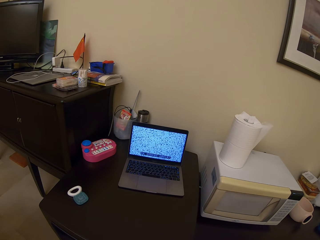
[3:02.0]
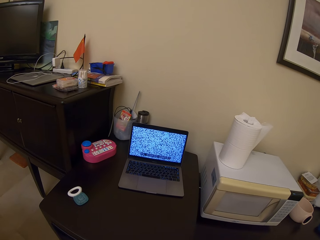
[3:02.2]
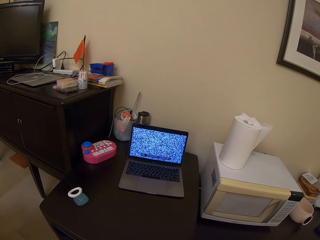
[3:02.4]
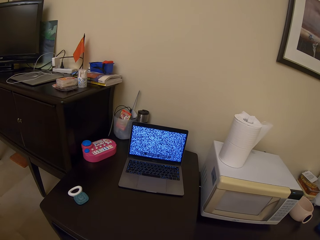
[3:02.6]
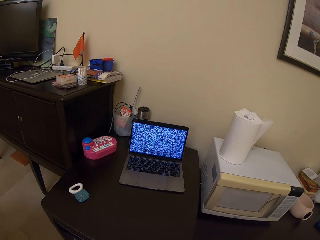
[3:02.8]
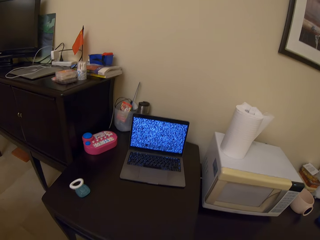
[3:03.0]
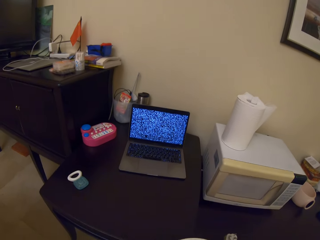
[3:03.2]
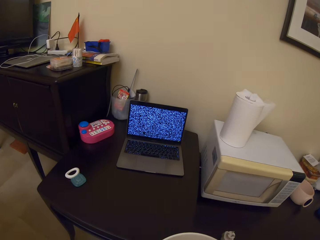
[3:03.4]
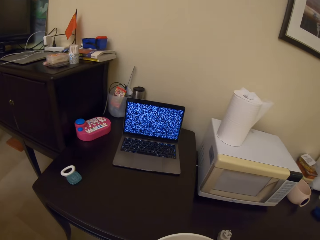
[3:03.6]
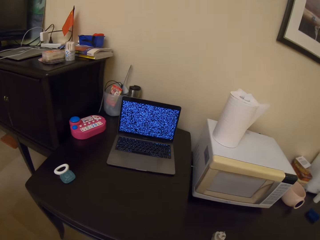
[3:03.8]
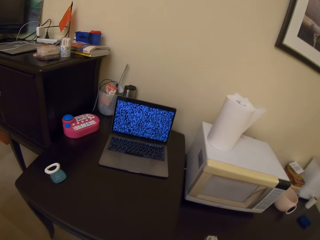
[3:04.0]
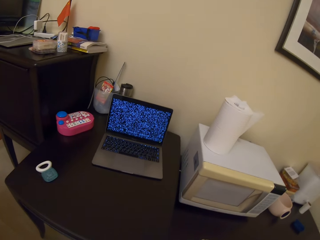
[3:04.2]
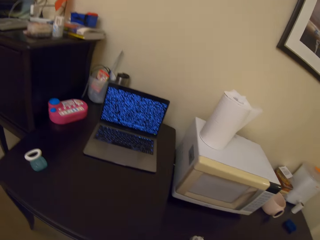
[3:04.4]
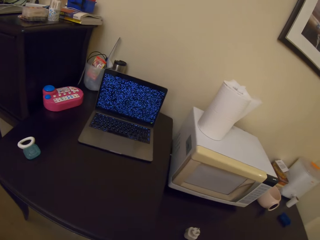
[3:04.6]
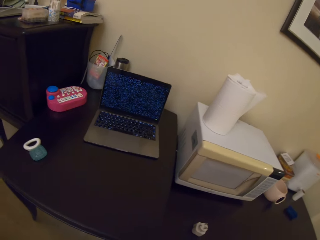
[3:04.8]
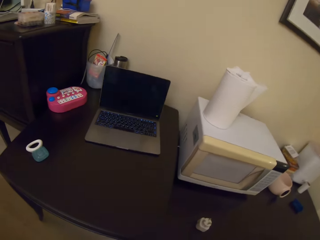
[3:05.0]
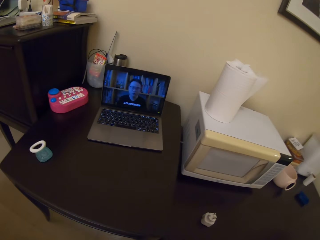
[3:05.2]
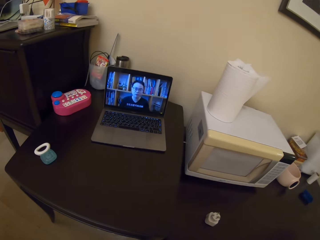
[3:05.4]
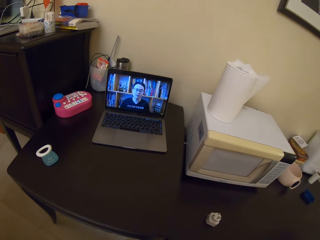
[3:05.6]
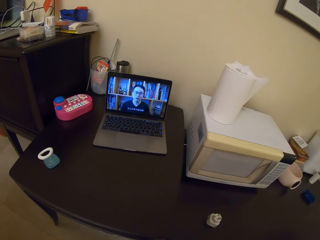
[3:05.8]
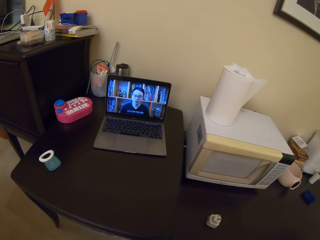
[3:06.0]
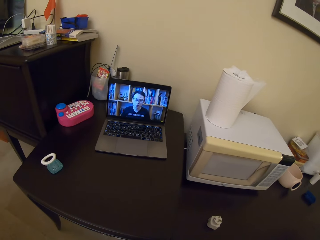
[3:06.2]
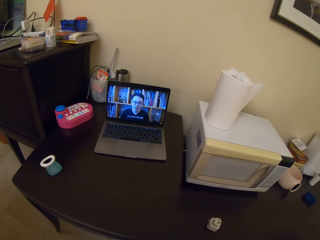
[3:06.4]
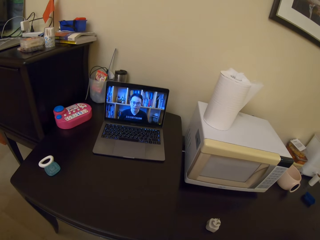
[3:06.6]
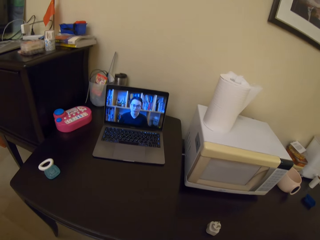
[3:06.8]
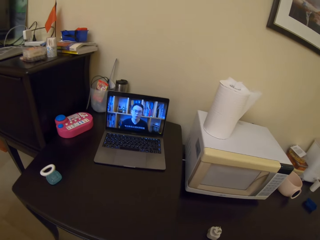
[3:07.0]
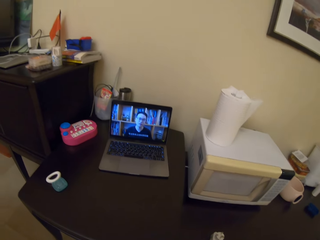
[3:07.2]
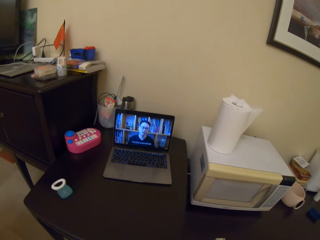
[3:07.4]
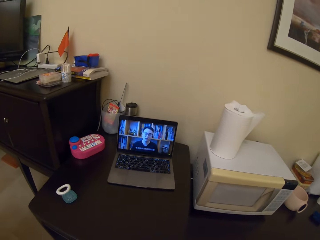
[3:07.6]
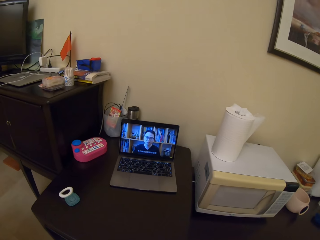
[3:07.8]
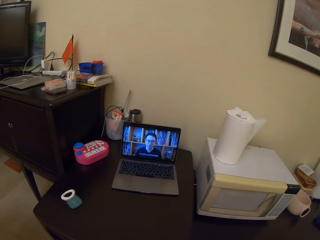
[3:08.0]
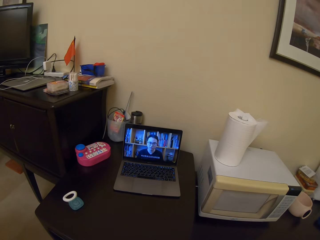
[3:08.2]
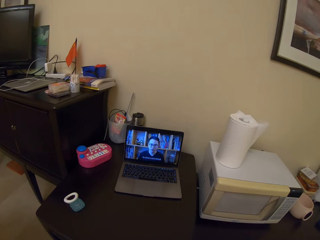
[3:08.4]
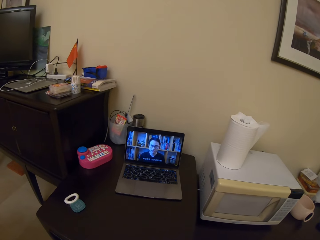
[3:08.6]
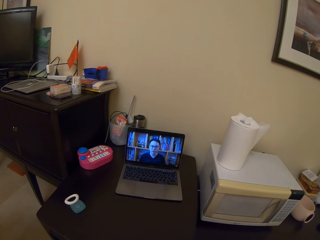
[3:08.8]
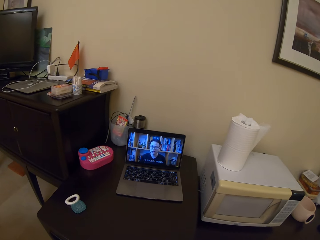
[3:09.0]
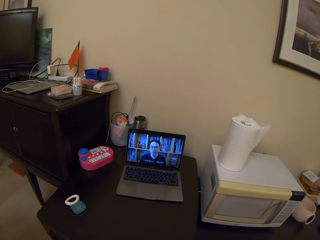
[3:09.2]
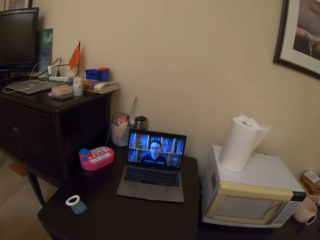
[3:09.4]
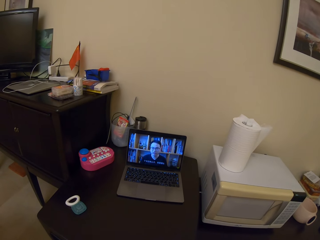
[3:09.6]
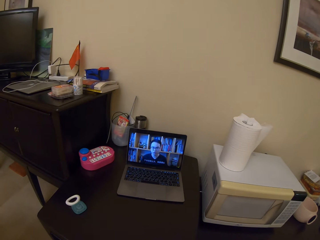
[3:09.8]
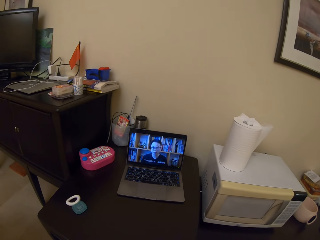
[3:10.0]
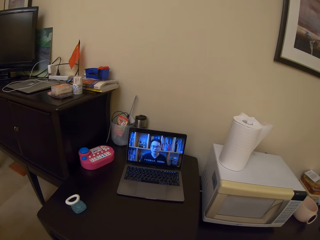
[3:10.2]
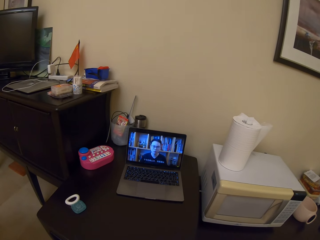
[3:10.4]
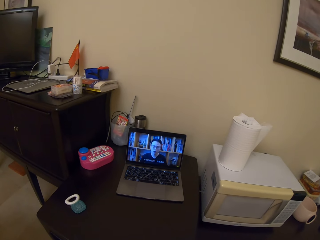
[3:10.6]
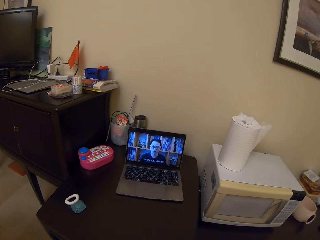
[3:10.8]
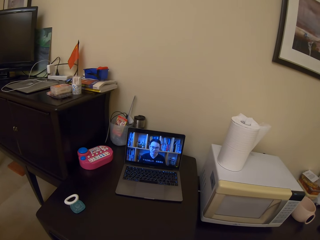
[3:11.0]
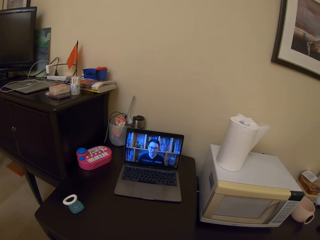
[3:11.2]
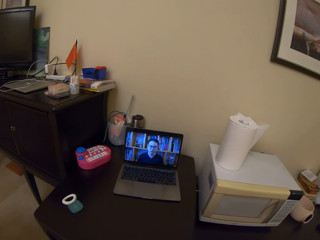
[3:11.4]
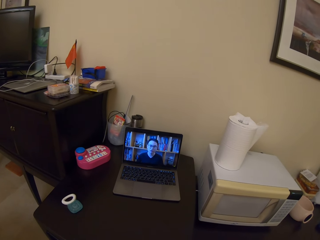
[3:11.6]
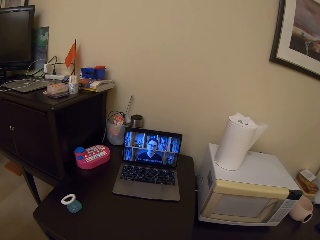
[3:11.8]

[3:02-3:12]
The camera wearer sips noodles.

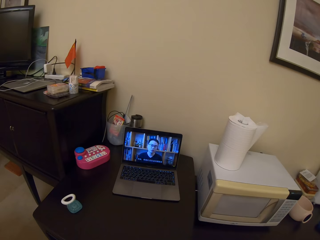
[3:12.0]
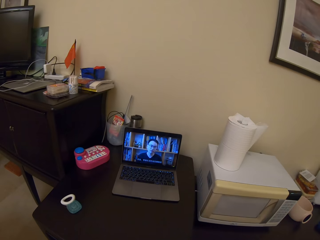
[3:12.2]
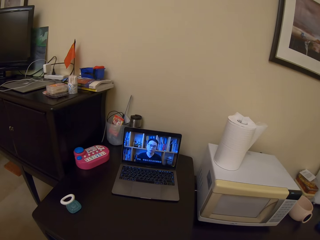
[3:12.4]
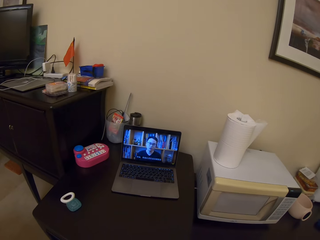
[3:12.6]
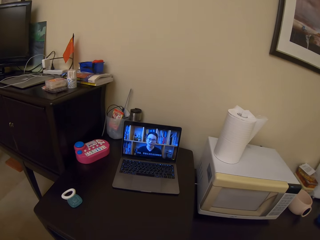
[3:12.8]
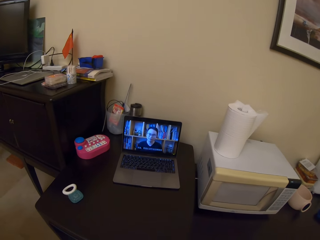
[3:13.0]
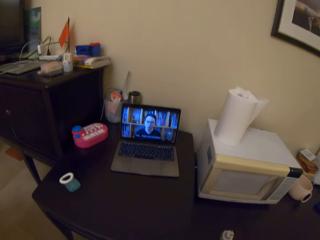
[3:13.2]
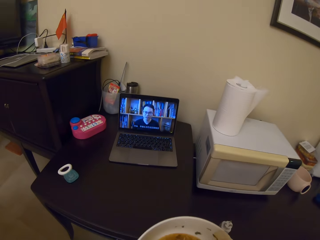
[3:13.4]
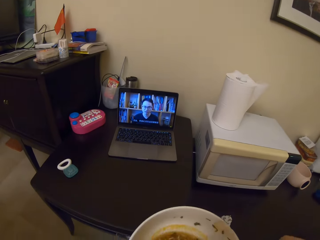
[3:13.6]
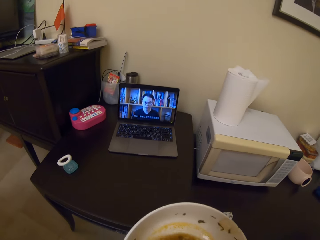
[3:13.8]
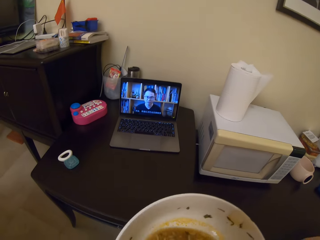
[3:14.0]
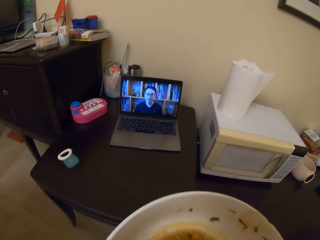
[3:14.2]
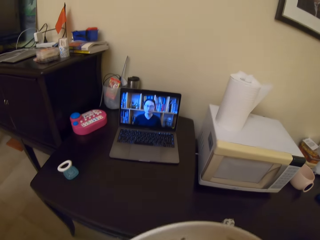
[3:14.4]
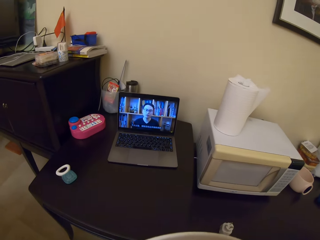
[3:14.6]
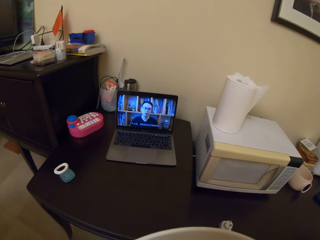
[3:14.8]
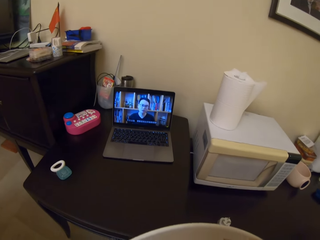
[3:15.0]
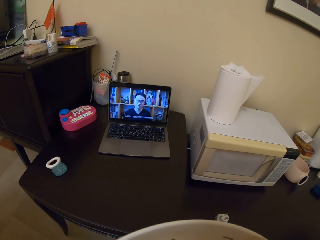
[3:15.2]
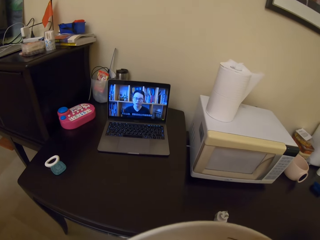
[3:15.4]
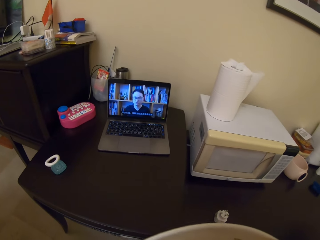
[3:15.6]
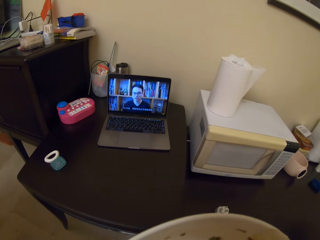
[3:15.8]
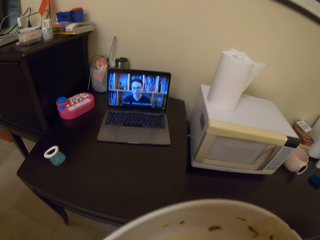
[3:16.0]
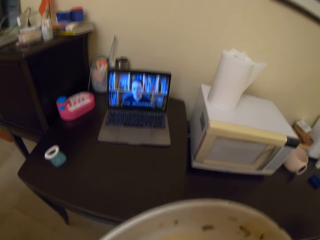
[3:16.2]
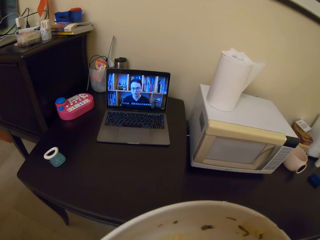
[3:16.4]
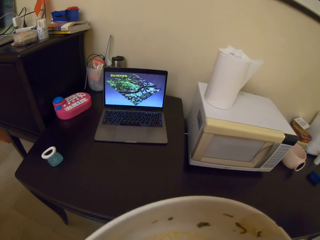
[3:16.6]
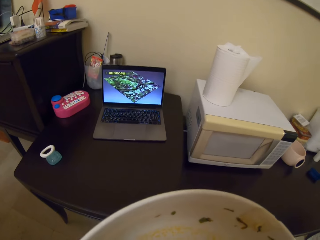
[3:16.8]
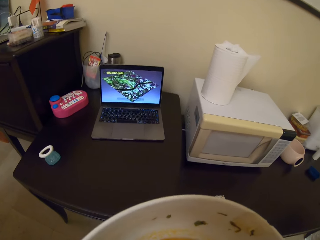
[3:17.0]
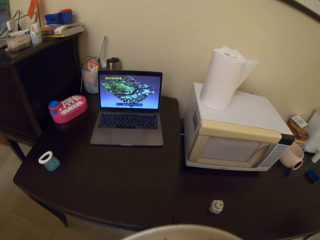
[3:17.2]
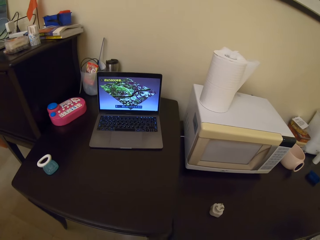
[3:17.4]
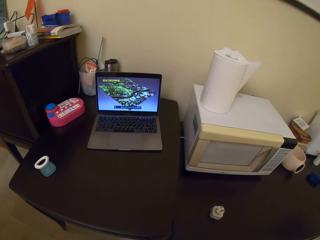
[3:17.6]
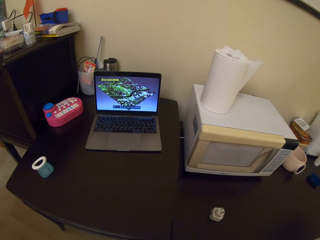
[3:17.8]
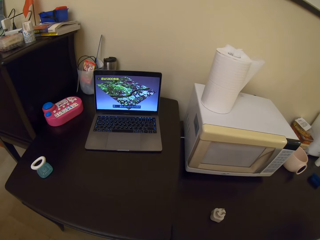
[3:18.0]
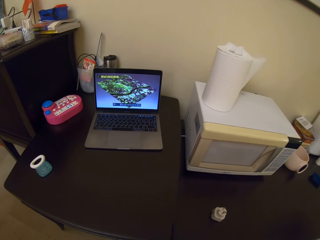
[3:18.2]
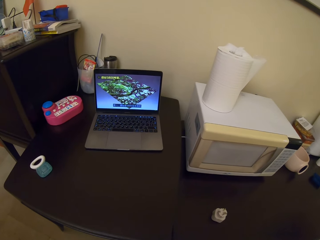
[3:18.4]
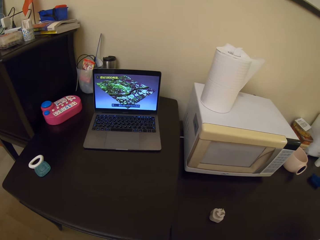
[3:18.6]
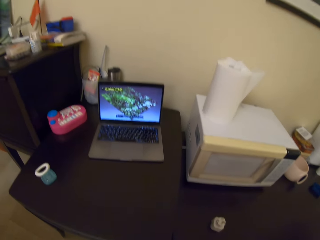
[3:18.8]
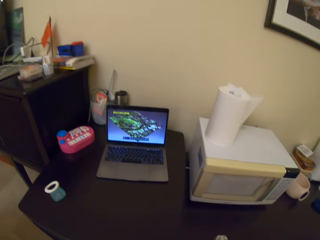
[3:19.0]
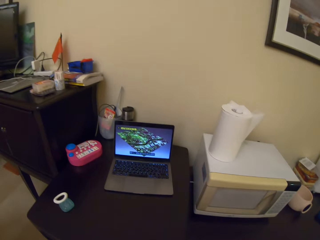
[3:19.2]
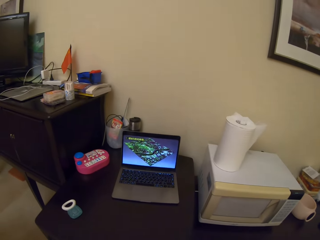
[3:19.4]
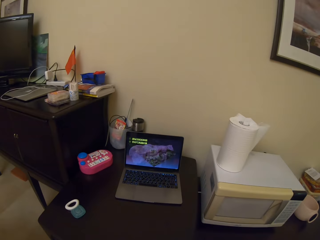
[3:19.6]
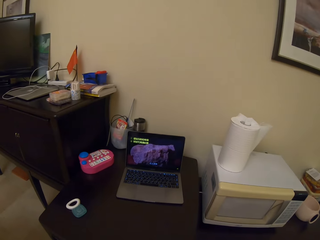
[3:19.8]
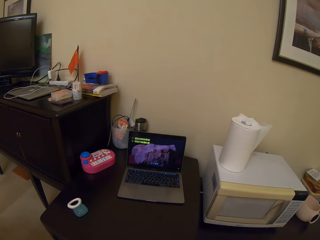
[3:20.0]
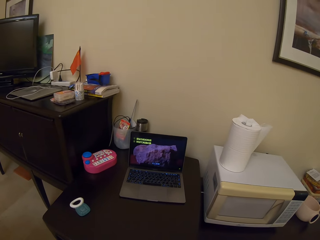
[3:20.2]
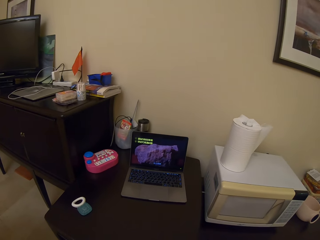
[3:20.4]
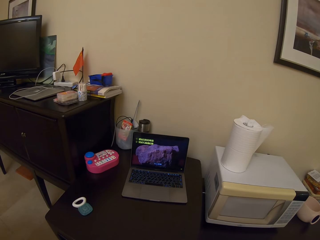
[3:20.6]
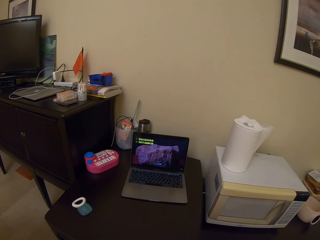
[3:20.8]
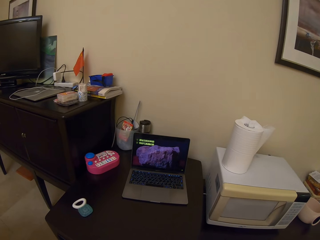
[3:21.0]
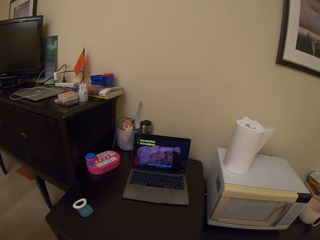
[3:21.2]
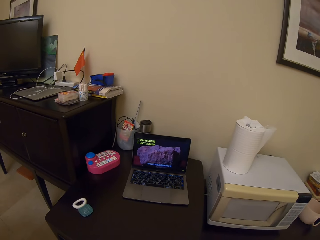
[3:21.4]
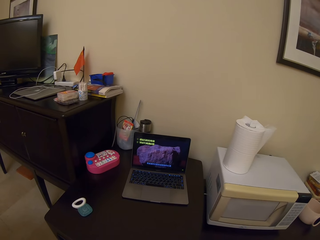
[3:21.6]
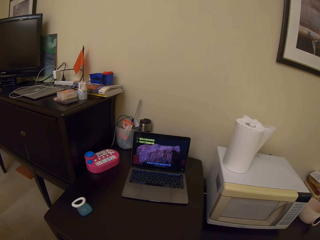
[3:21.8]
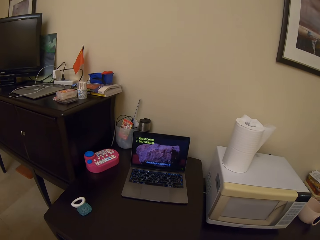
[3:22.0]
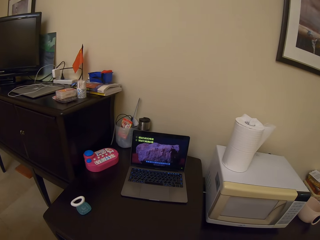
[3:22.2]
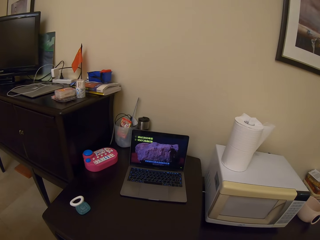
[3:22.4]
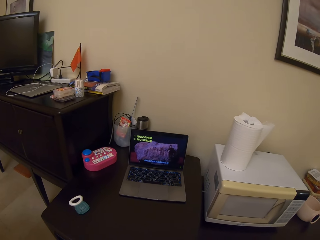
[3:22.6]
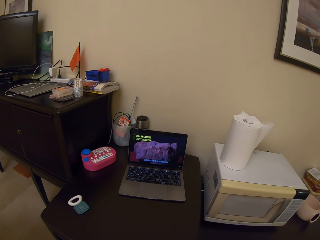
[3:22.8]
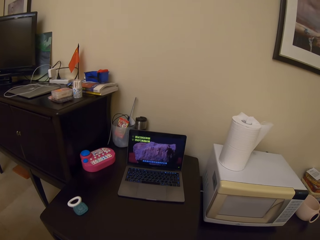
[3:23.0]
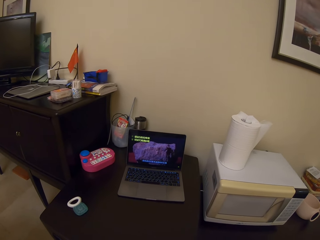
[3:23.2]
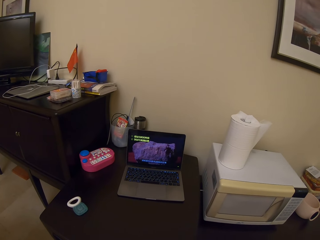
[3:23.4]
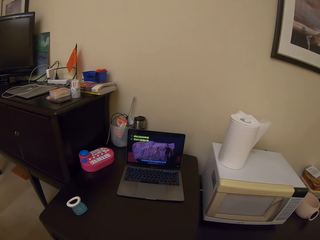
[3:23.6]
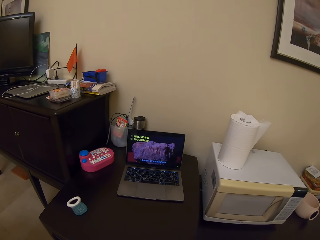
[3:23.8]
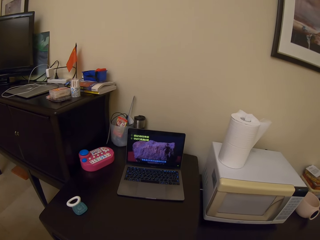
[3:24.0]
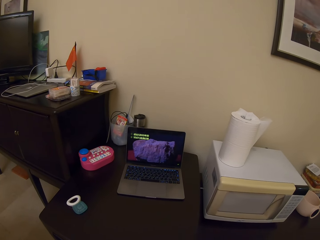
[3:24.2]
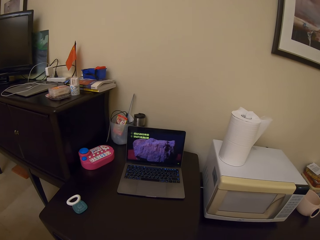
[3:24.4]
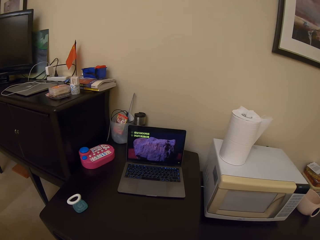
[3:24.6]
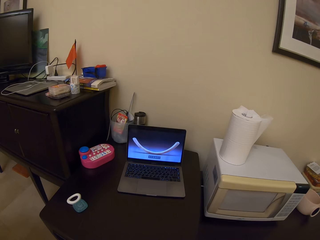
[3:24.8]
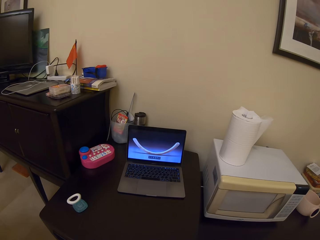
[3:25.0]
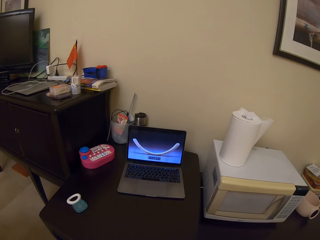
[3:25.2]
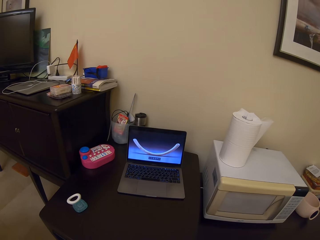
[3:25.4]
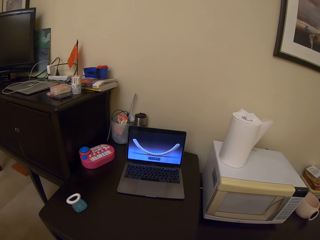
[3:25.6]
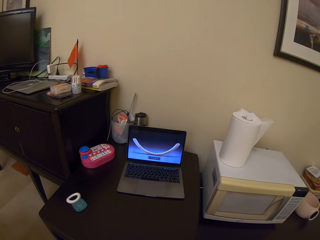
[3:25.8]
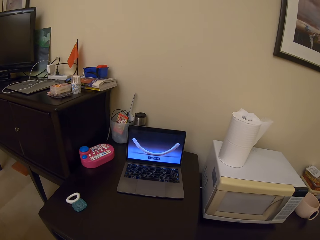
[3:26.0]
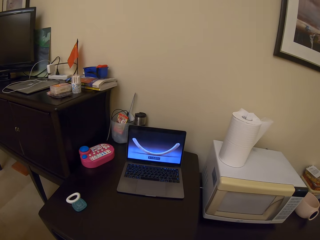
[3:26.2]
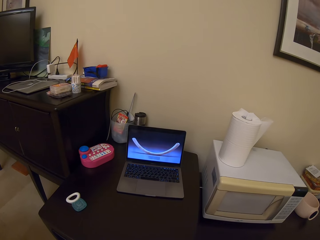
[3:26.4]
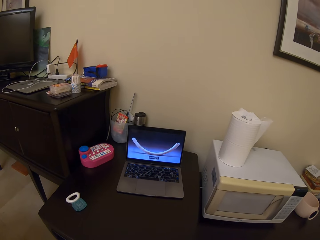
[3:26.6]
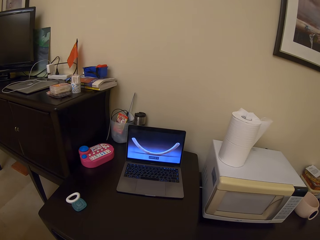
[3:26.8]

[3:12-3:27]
The camera wearer eats food. They sip noodles.
